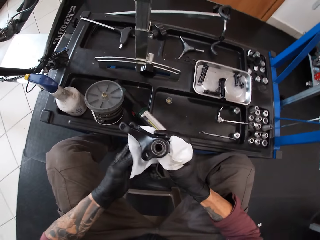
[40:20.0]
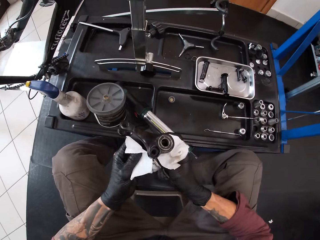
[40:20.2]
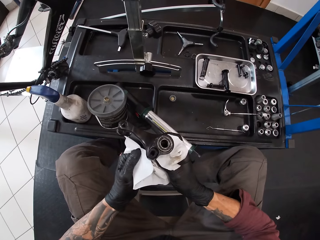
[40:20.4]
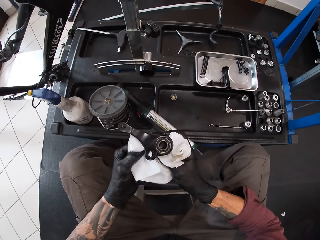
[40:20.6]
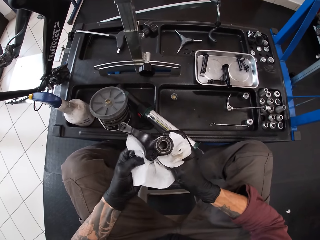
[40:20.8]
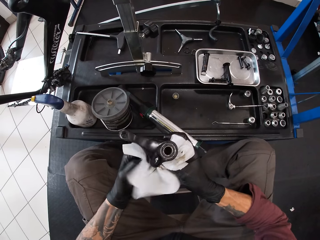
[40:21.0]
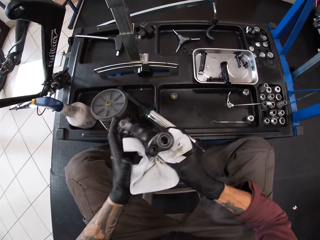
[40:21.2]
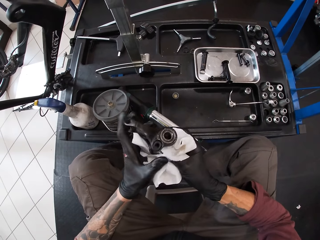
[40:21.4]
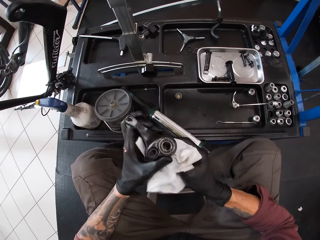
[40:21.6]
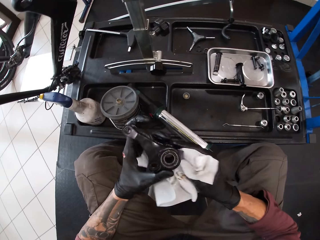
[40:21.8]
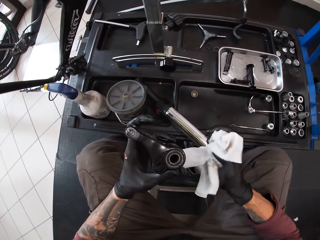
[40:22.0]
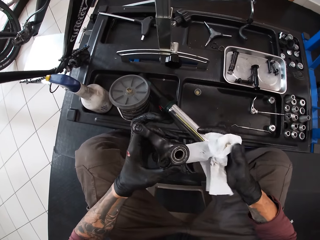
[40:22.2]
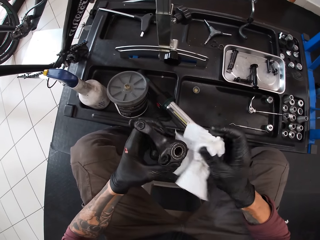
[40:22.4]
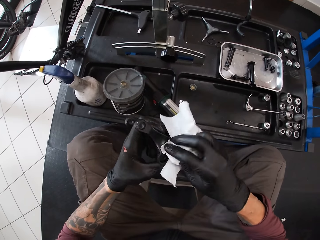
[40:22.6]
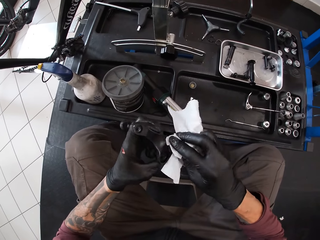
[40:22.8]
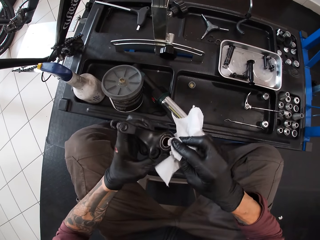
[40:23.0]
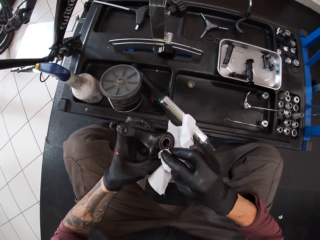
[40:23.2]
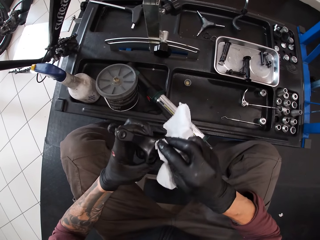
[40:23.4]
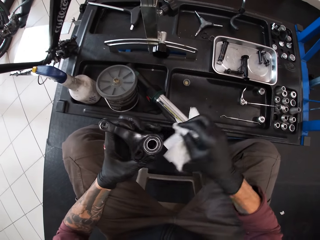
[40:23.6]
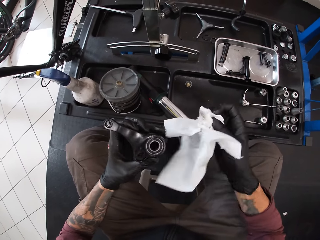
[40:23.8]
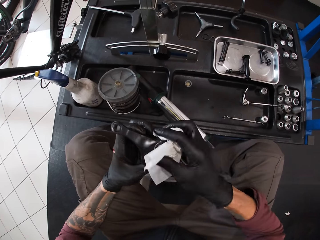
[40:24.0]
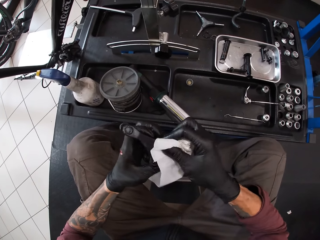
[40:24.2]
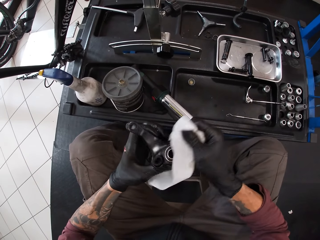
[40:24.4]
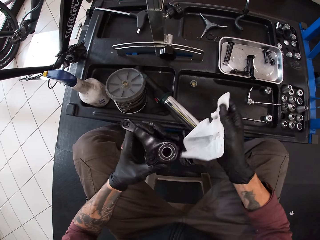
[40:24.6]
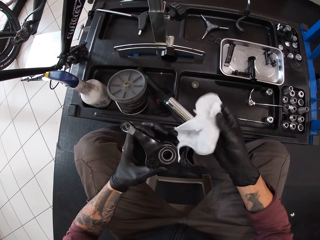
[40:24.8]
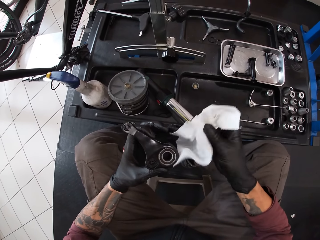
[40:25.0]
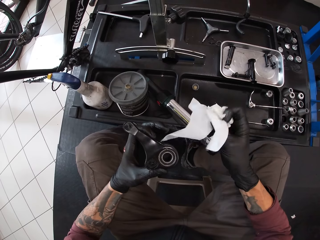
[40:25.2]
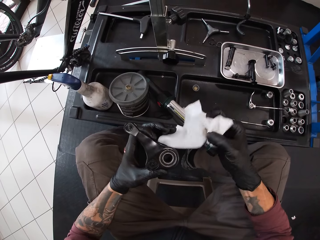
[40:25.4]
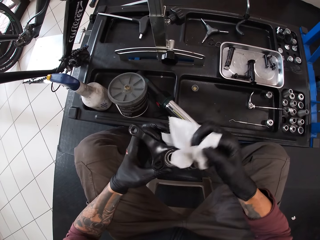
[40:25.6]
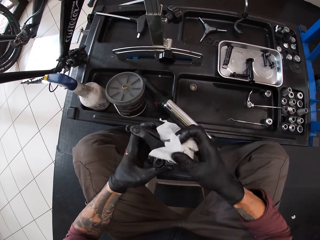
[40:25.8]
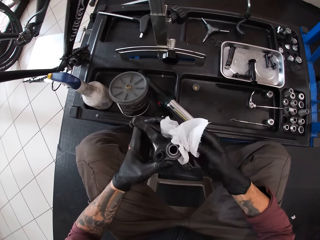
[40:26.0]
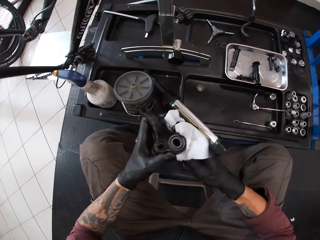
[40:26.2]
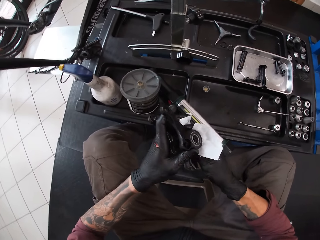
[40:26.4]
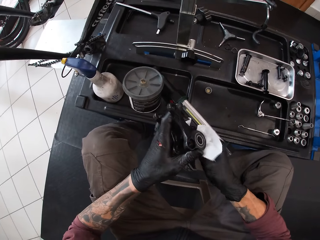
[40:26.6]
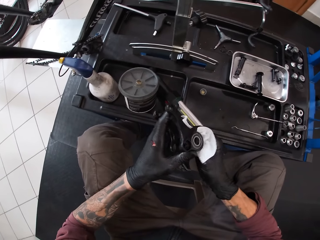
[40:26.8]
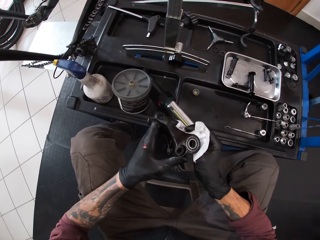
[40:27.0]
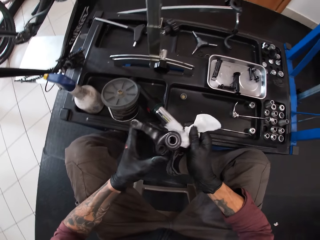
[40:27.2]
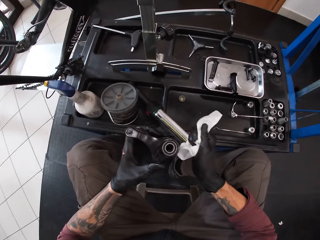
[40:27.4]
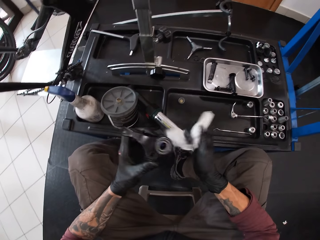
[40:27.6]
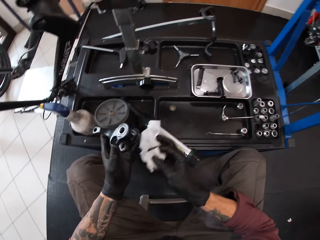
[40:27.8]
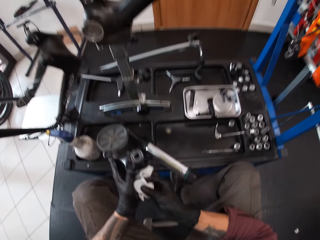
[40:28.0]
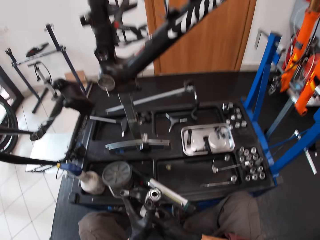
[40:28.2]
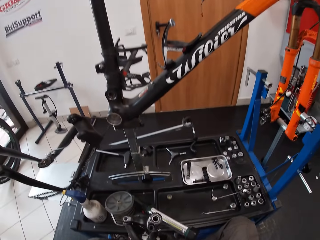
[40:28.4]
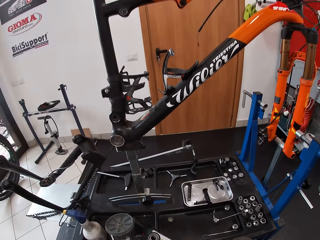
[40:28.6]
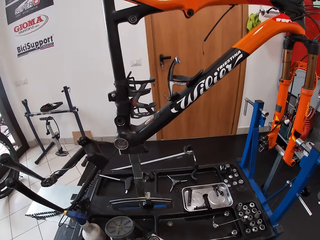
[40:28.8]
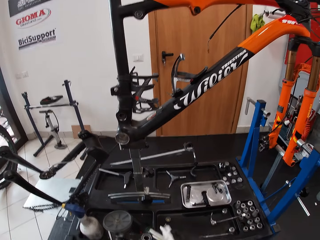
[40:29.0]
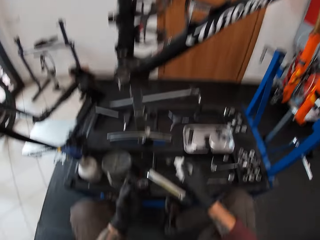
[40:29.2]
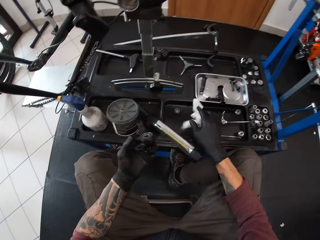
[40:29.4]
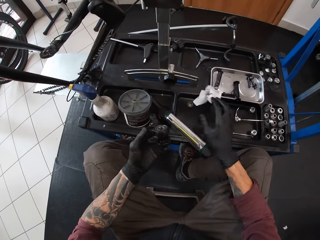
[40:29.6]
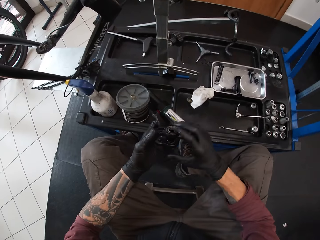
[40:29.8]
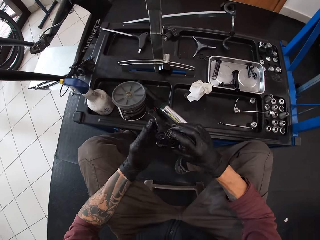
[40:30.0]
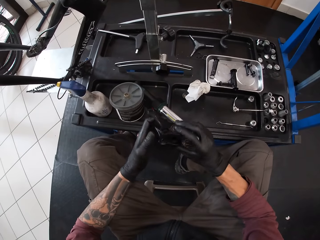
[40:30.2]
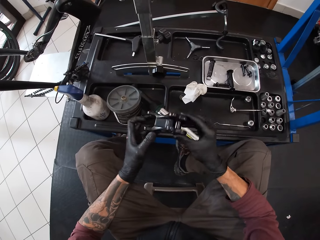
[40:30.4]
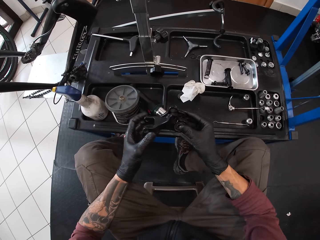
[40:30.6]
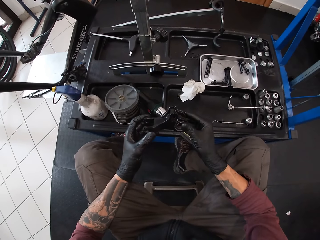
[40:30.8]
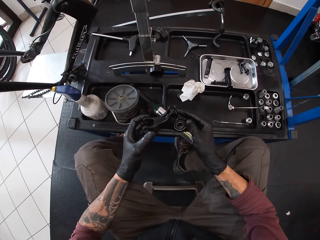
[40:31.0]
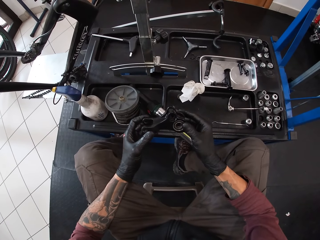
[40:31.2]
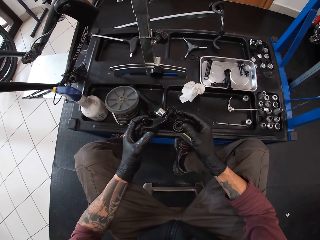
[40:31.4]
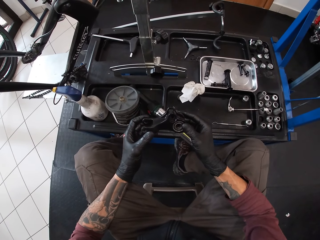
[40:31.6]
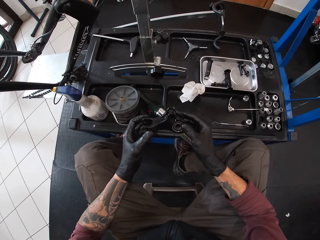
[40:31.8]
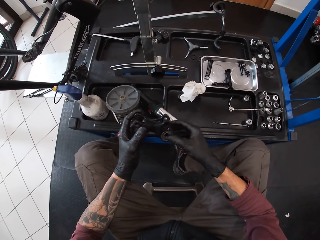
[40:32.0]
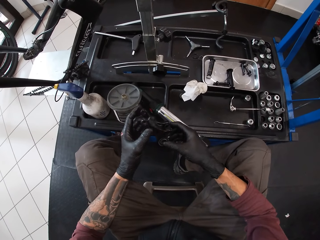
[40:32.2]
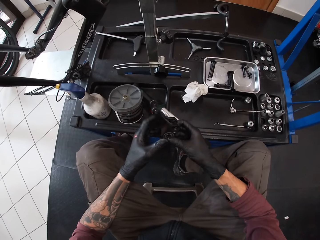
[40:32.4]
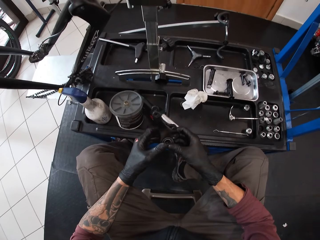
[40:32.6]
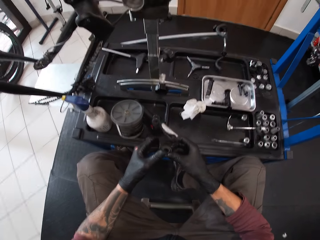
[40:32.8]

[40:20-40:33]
The camera wearer drops the tissue in his right hand on the table. He holds the bicycle pedal with both hands. He samples the metal.

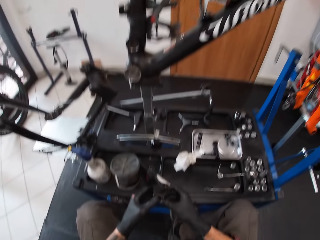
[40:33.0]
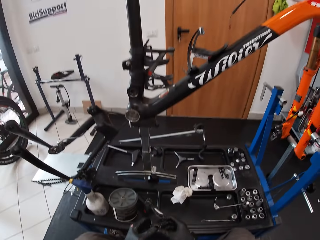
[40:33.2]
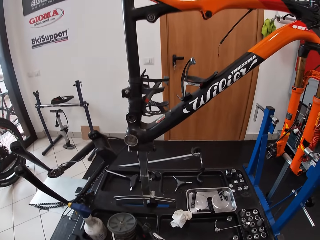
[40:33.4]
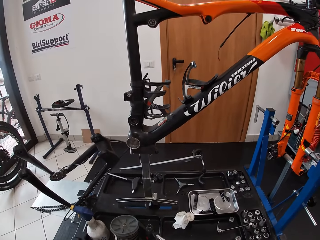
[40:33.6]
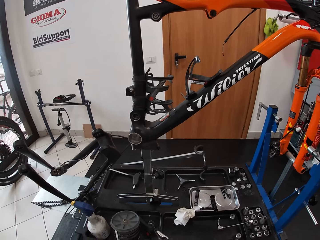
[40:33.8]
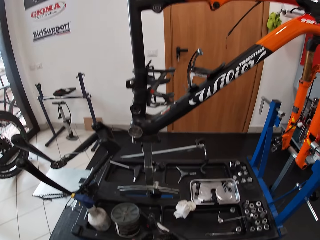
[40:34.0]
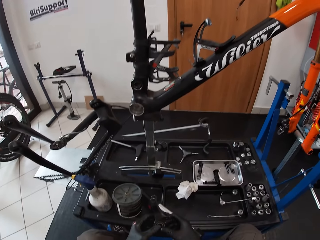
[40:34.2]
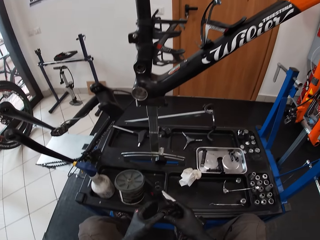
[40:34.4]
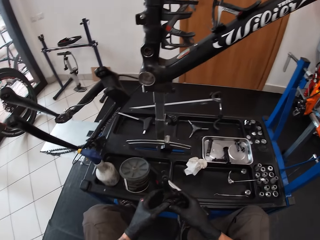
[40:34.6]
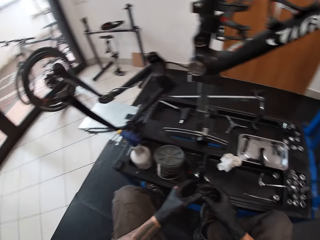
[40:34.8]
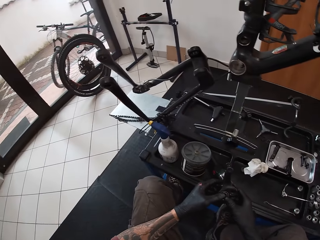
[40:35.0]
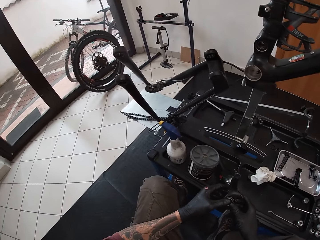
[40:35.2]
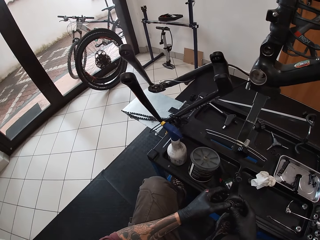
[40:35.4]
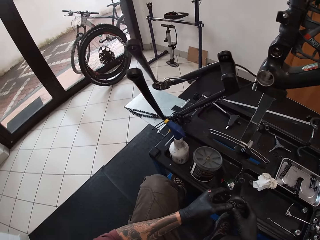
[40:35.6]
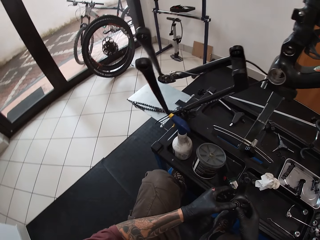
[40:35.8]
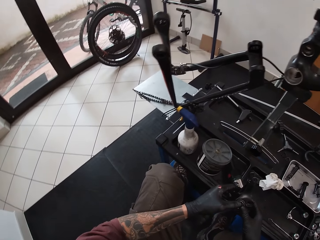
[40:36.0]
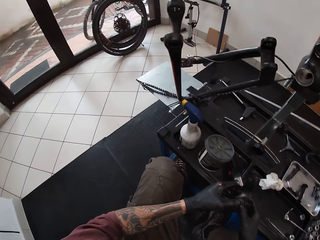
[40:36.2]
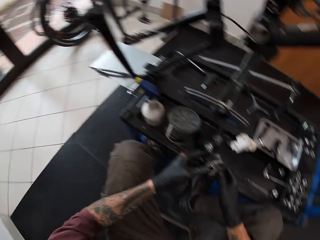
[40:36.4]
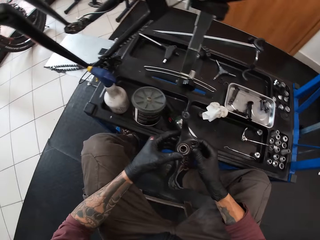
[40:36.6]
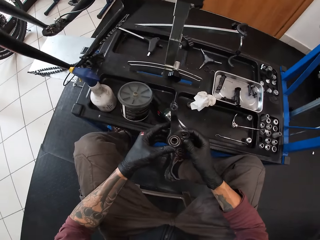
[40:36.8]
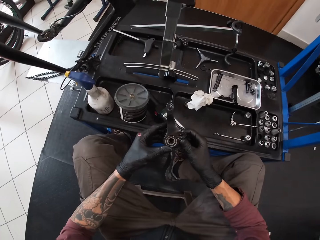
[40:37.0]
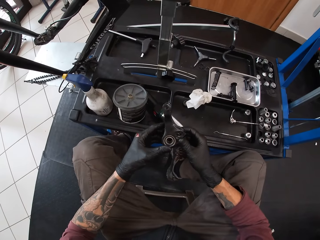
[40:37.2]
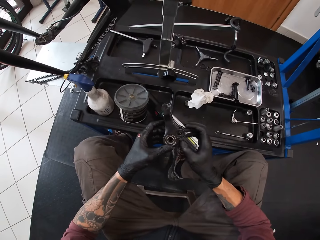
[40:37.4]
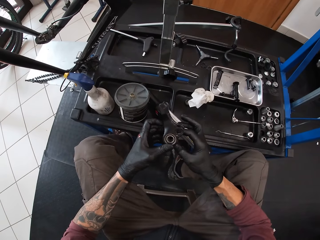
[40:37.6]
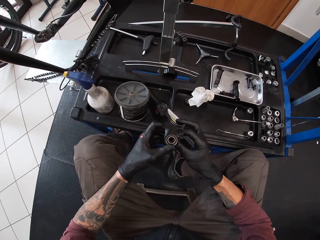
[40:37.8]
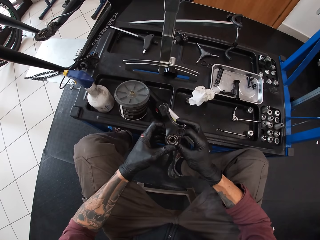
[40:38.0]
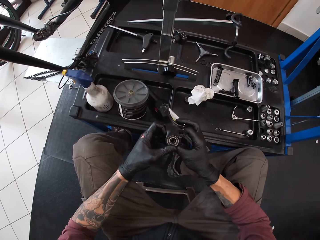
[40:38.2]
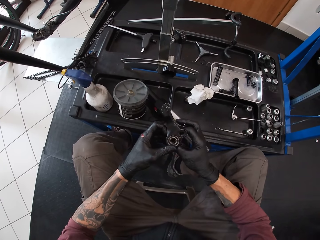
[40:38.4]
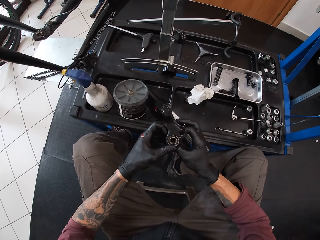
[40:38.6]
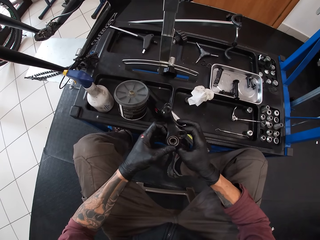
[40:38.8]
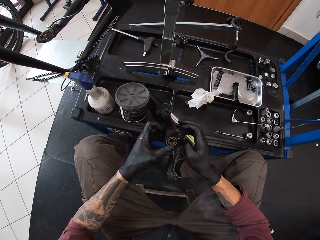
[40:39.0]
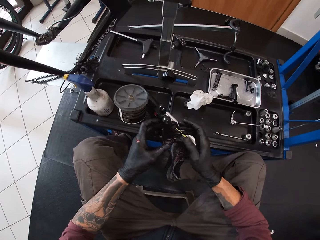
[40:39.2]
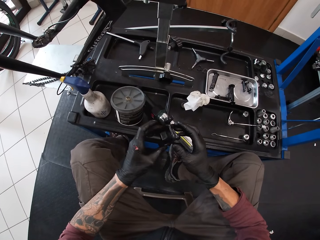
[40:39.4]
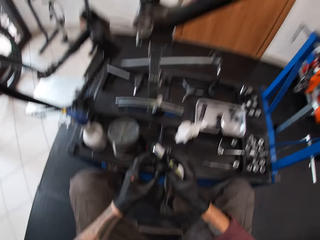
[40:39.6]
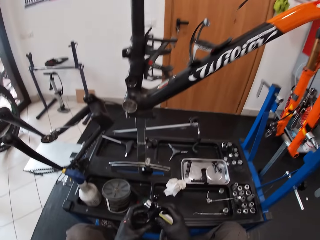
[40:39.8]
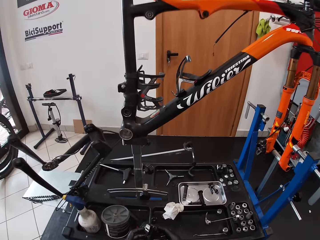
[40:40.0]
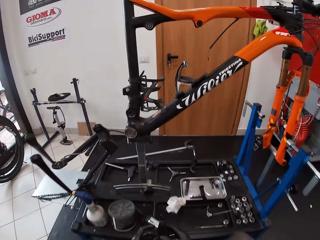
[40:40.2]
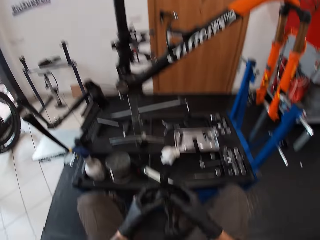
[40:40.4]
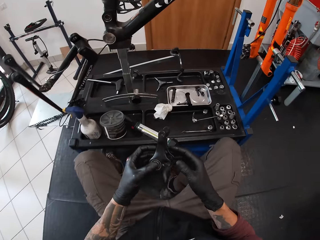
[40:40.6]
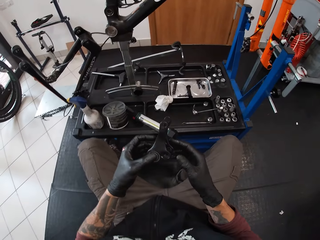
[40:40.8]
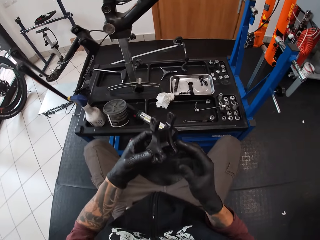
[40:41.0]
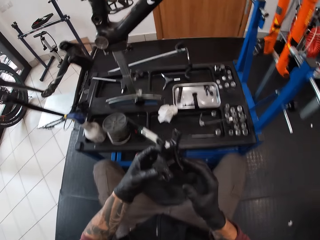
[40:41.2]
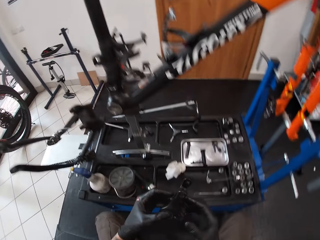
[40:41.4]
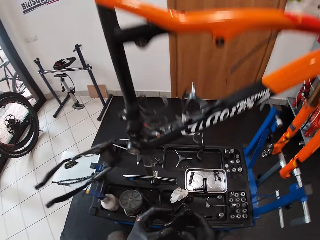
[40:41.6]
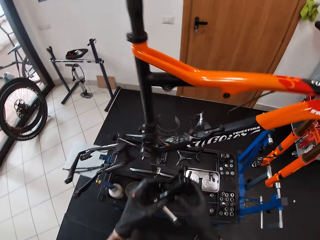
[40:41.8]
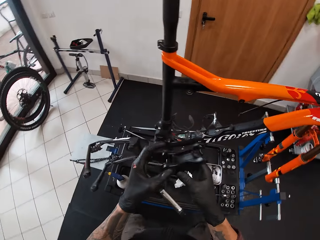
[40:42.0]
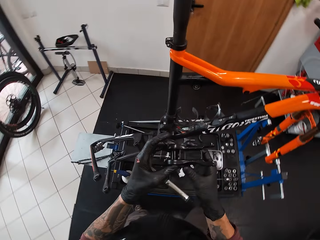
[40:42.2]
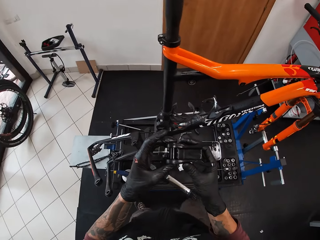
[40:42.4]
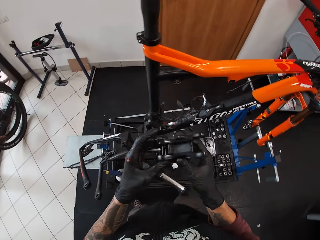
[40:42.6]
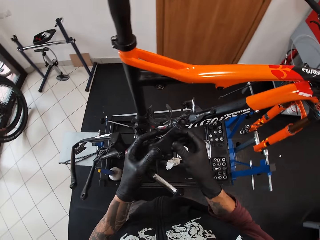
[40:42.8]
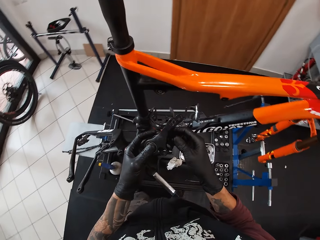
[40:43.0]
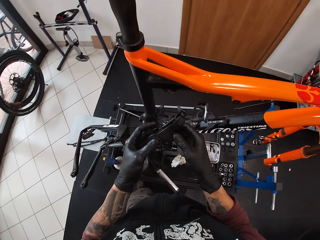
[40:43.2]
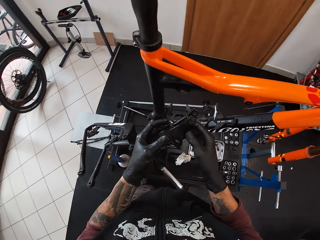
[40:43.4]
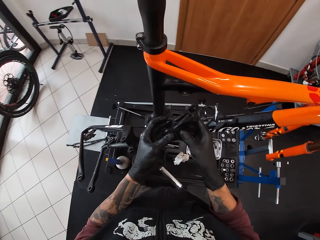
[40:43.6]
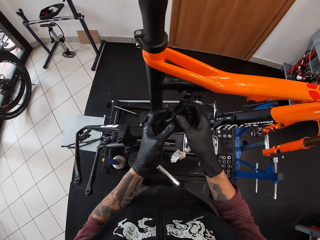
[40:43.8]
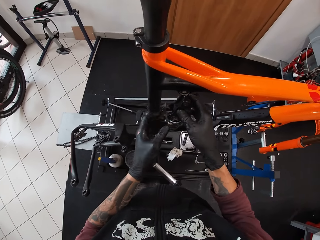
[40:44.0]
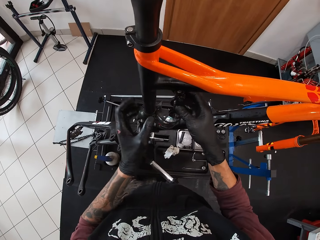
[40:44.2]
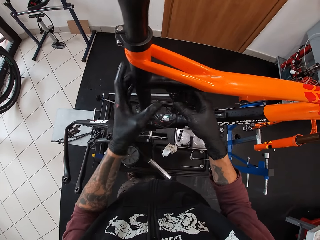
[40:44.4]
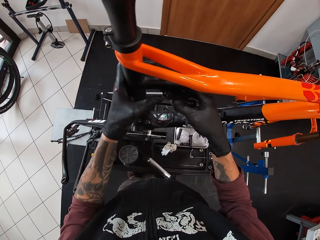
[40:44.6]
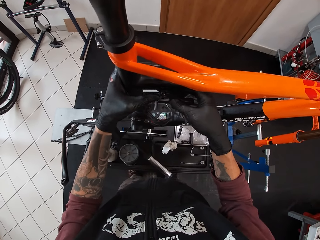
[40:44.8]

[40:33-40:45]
The camera wearer looks around. They stand upright.
